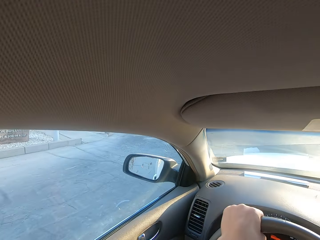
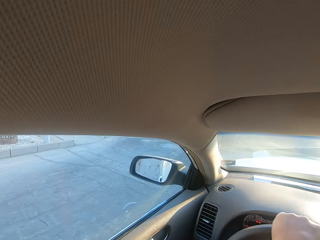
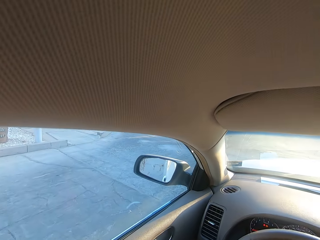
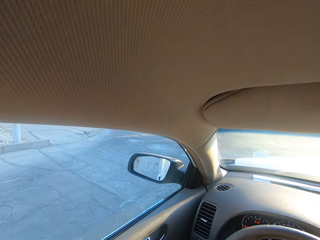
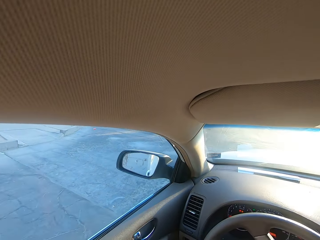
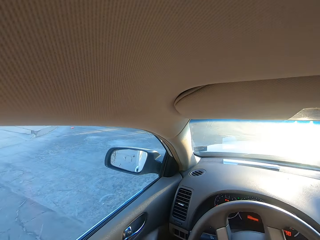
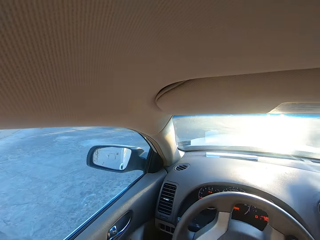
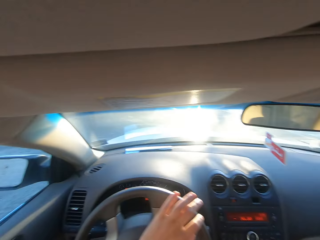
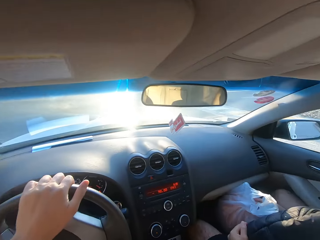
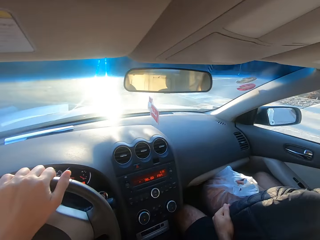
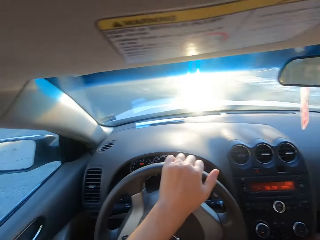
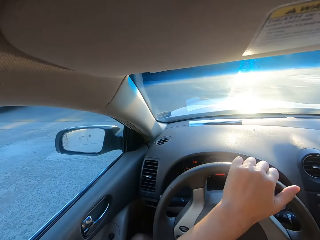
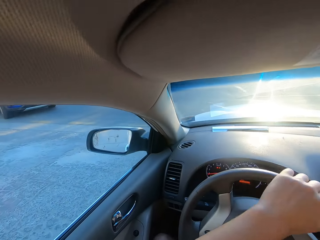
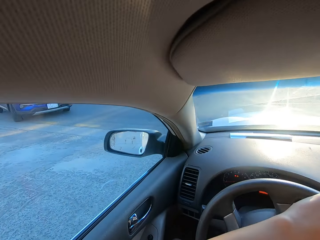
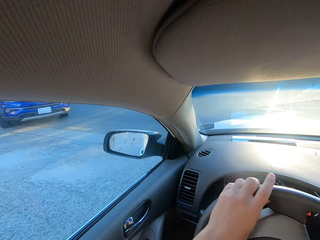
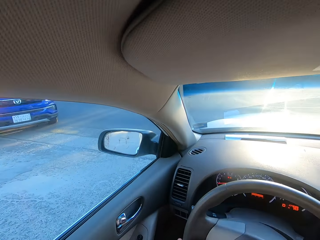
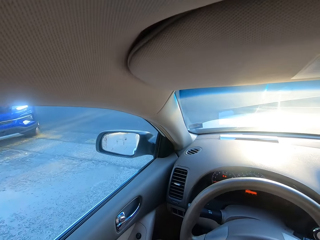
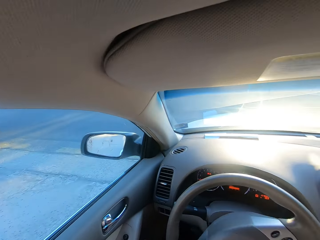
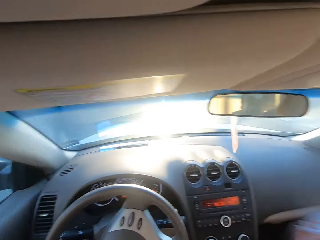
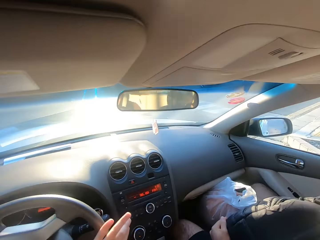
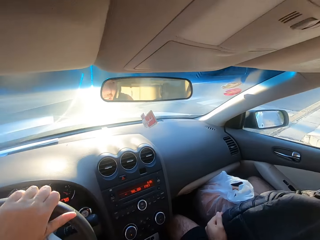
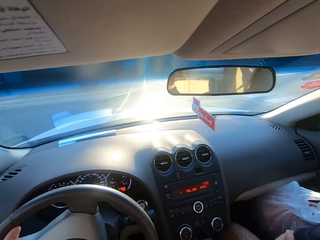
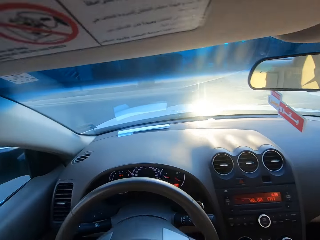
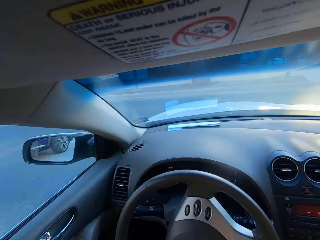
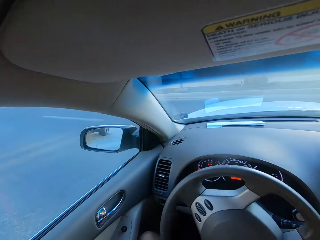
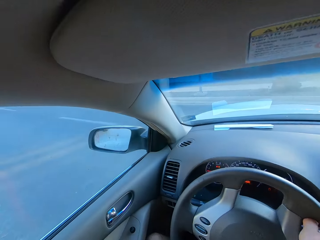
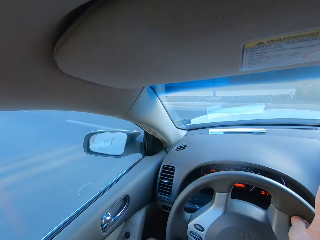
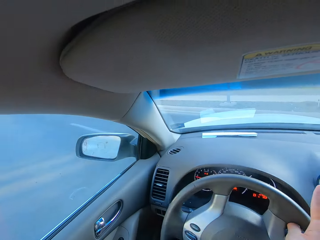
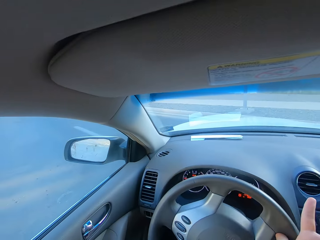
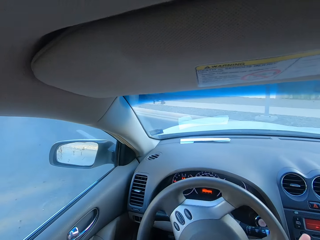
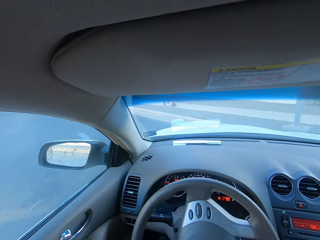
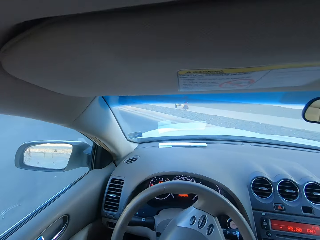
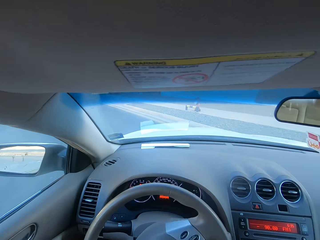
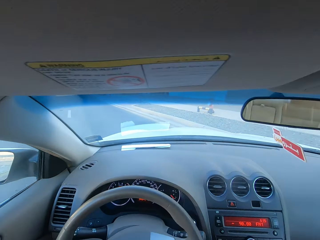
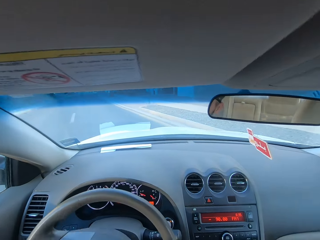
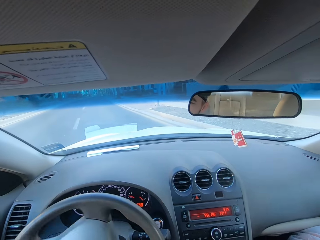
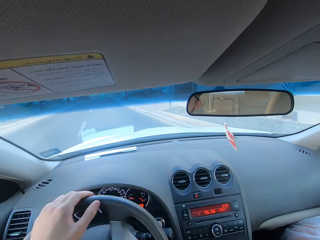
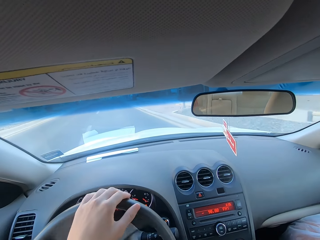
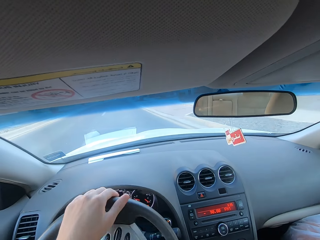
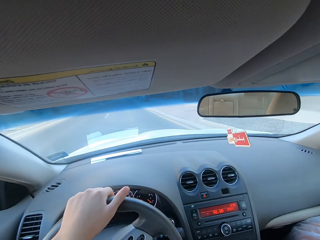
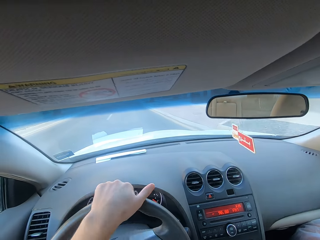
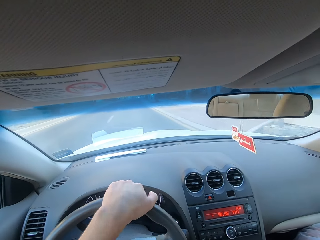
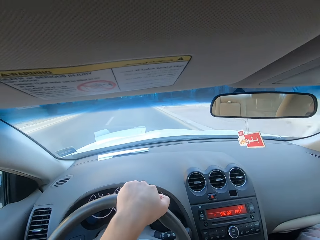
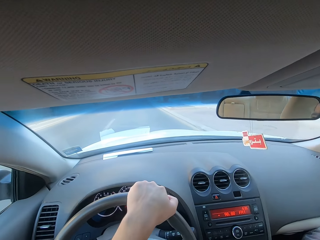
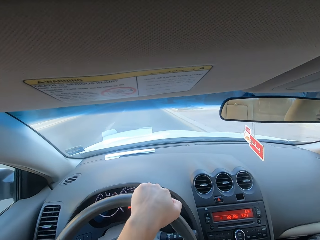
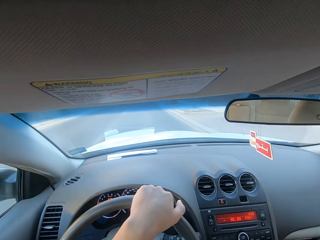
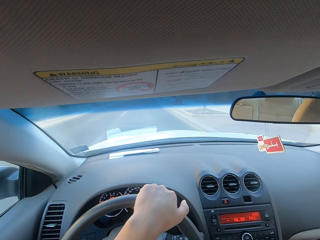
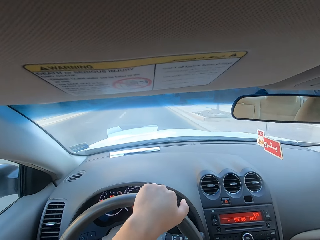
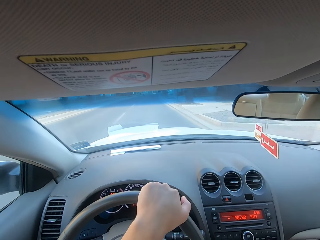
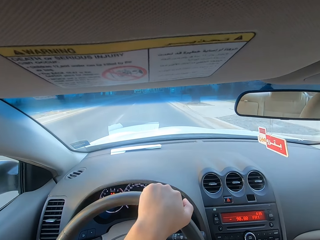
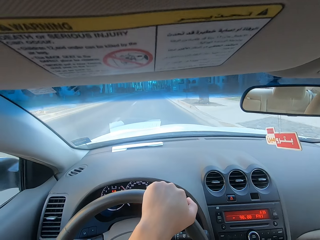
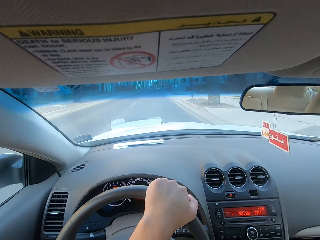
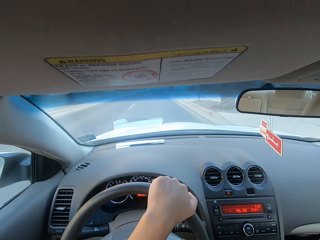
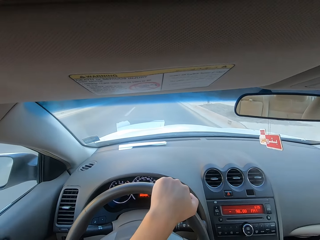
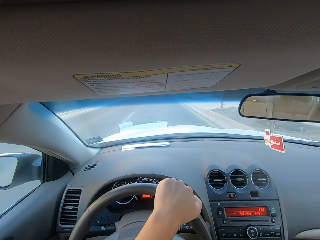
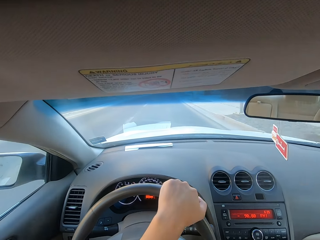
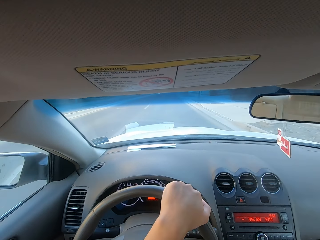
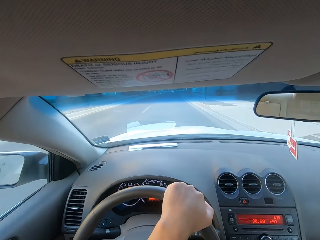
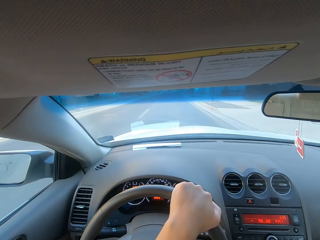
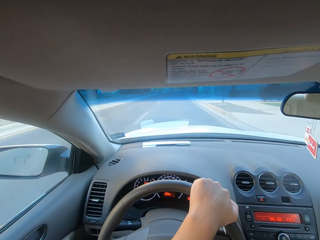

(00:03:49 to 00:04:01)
The camera wearer looks around. They look ahead.

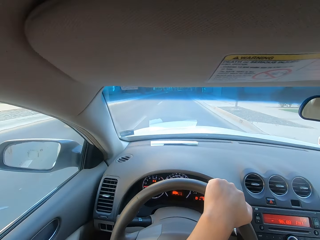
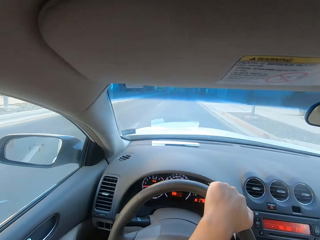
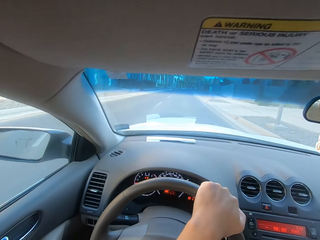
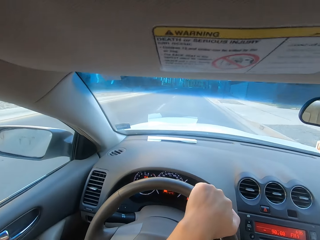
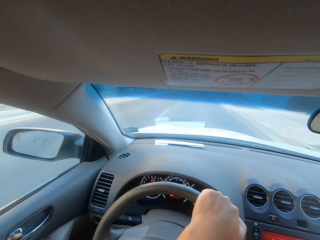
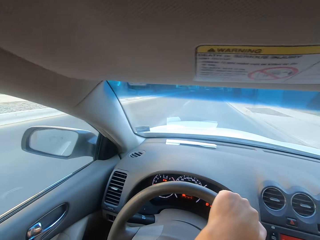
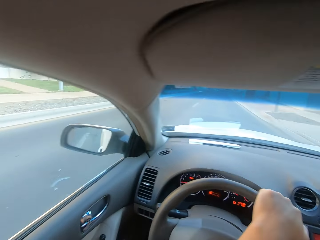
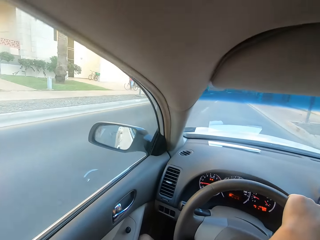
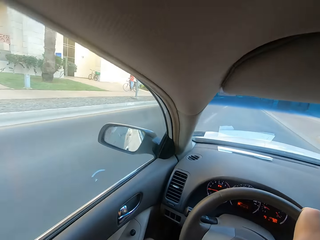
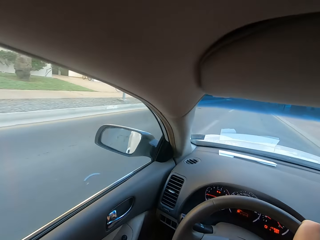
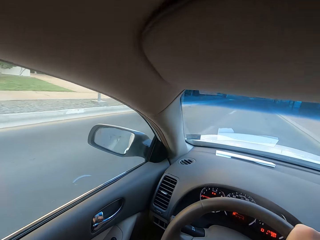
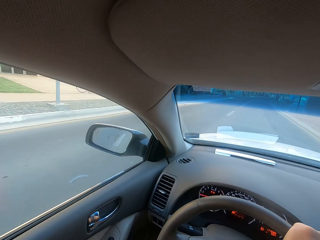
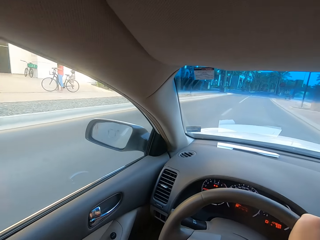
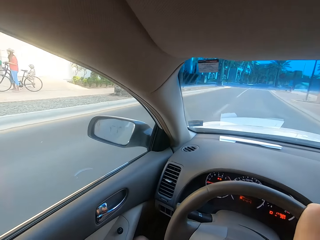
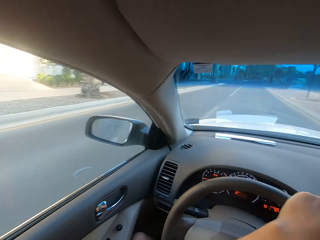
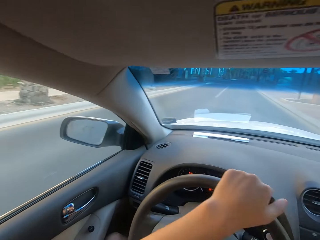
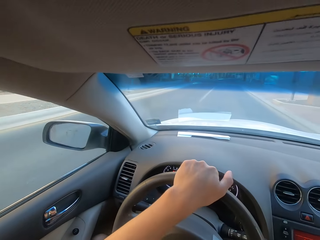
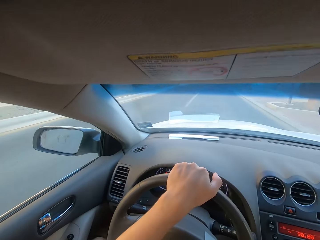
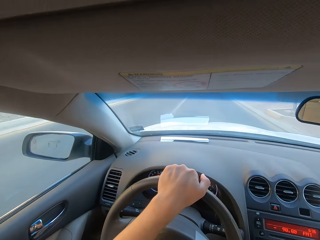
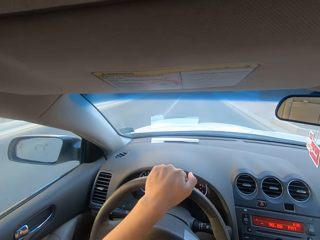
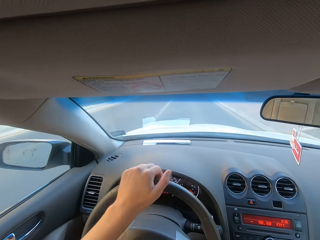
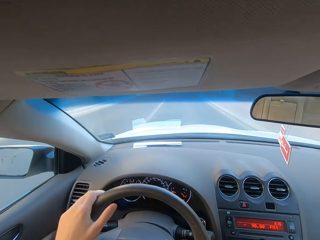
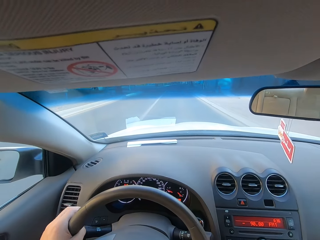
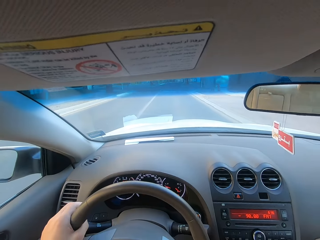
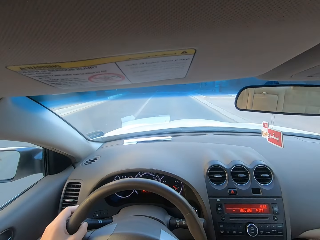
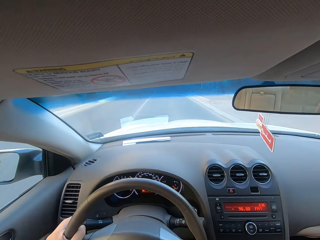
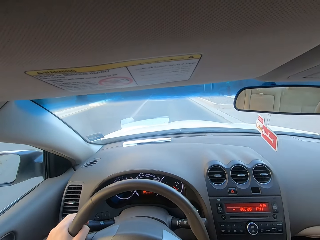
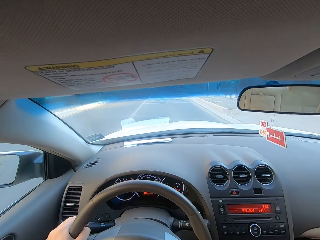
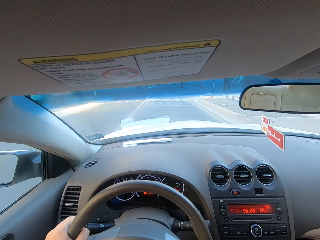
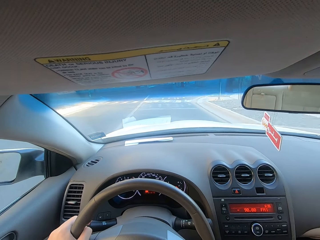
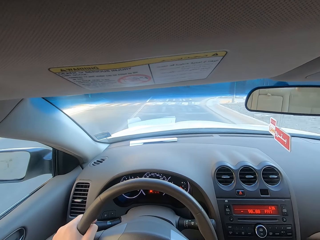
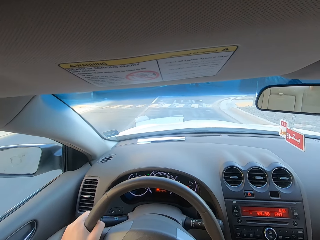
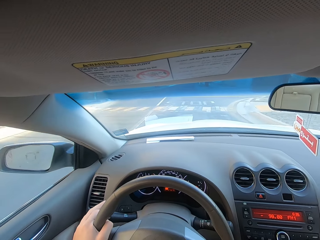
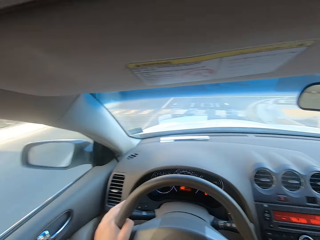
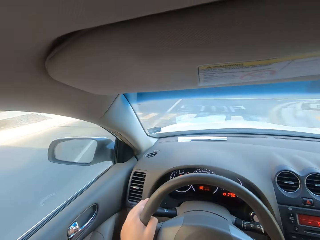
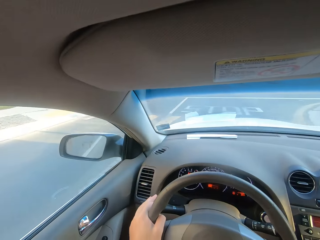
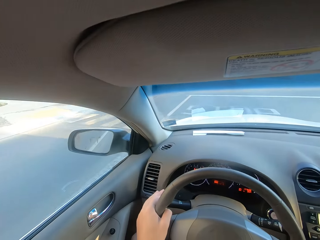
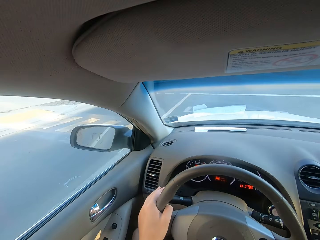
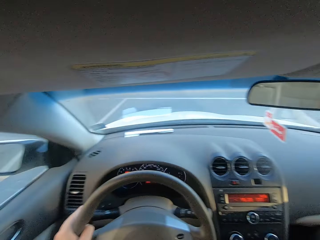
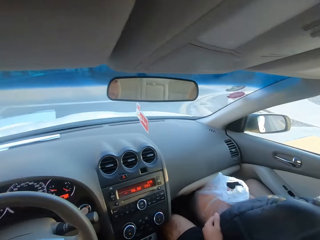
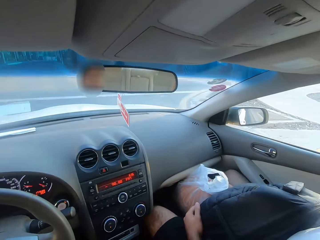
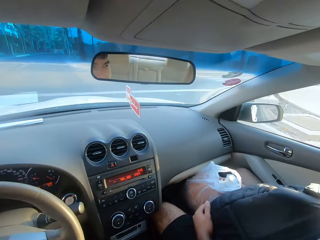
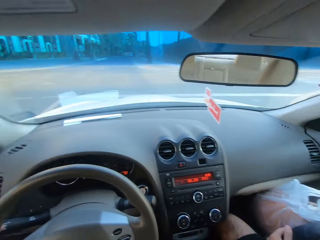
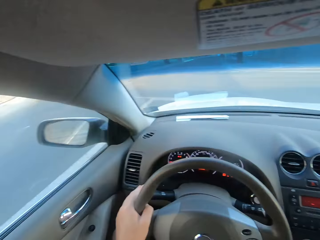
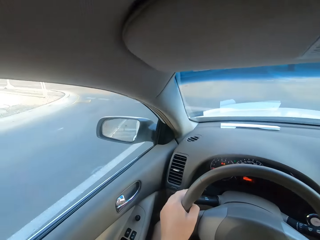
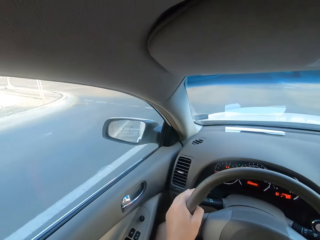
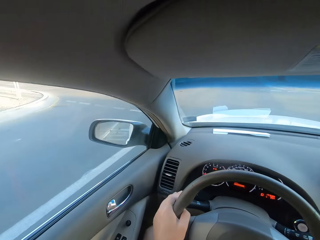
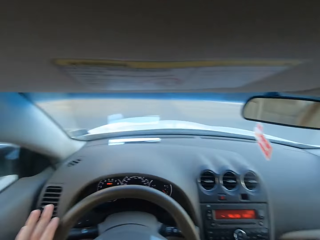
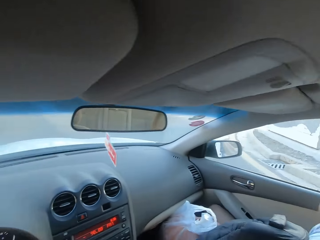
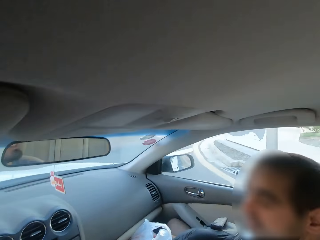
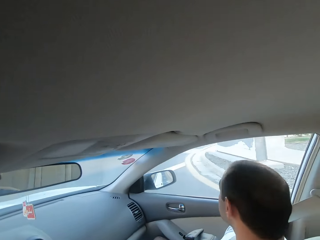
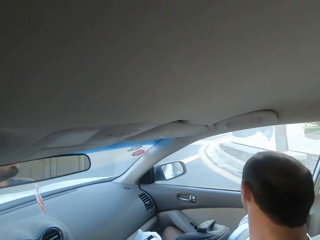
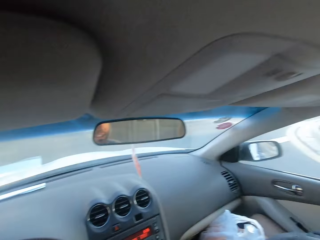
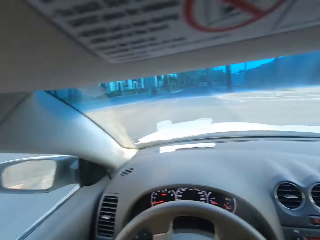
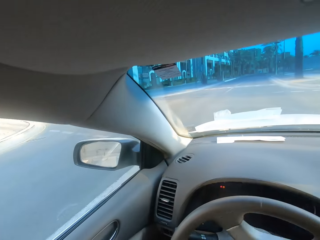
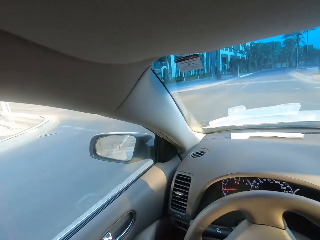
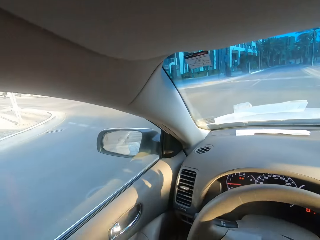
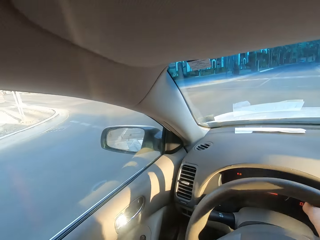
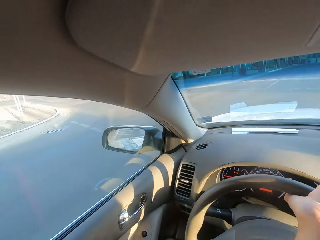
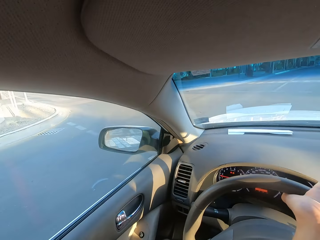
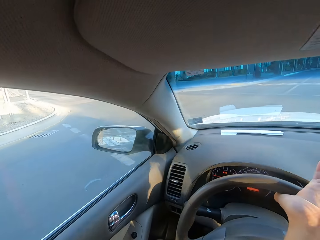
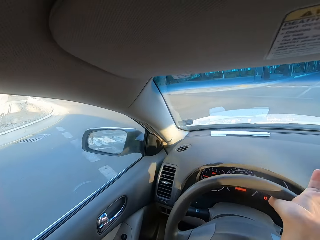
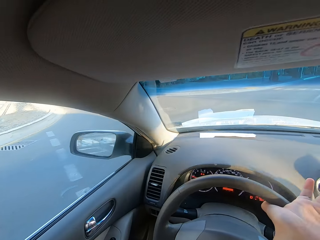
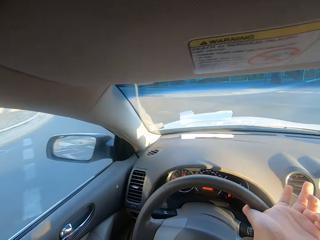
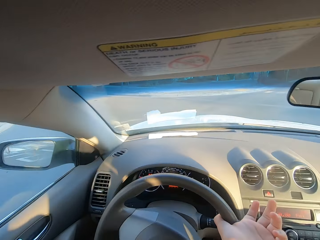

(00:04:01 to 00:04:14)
The camera wearer looks around.
